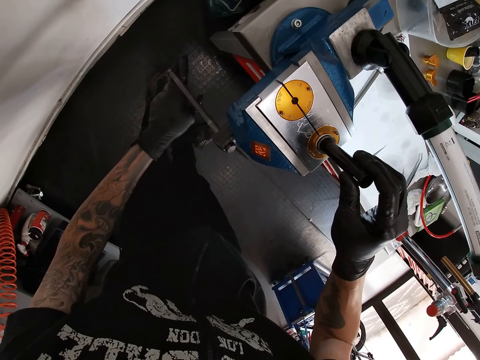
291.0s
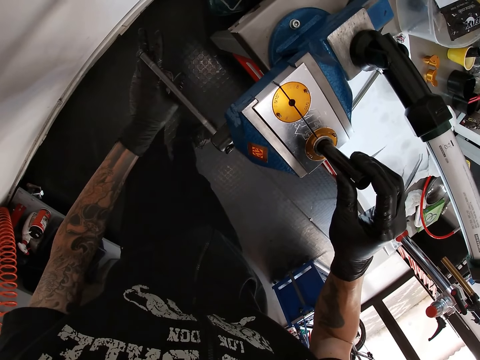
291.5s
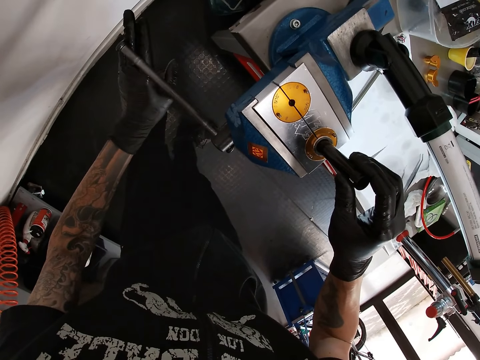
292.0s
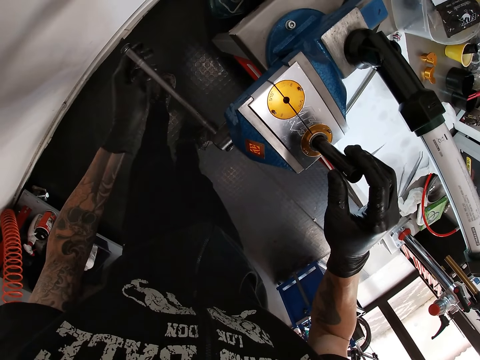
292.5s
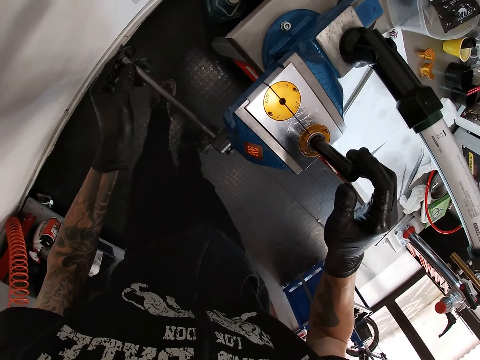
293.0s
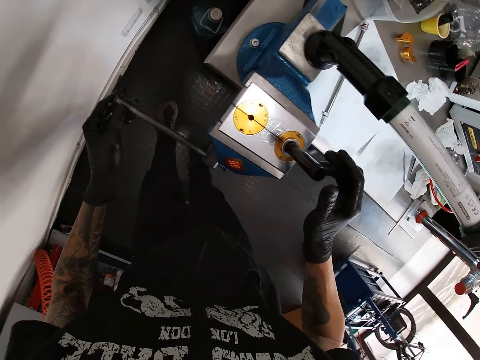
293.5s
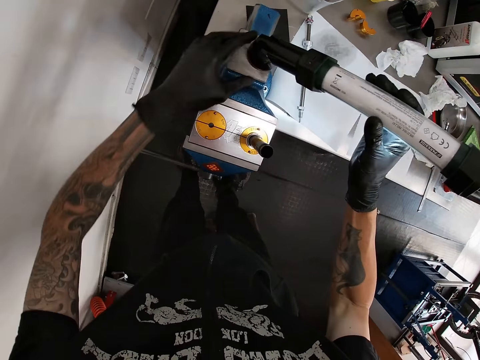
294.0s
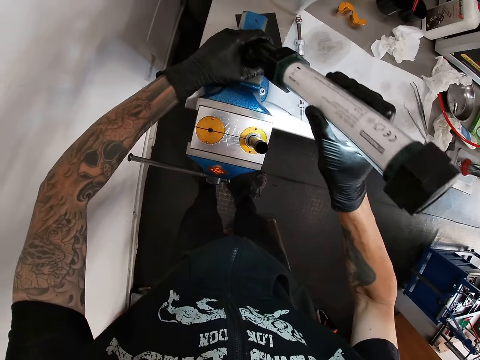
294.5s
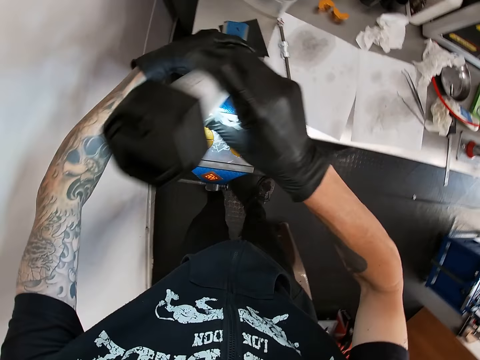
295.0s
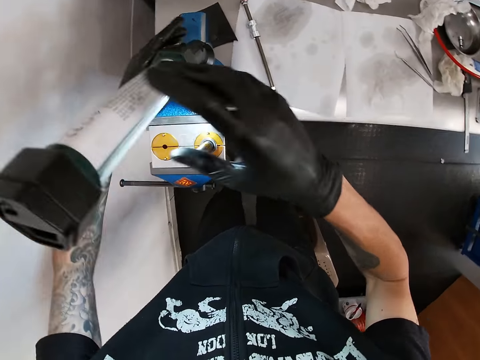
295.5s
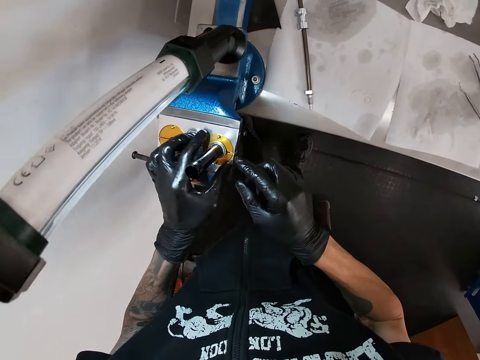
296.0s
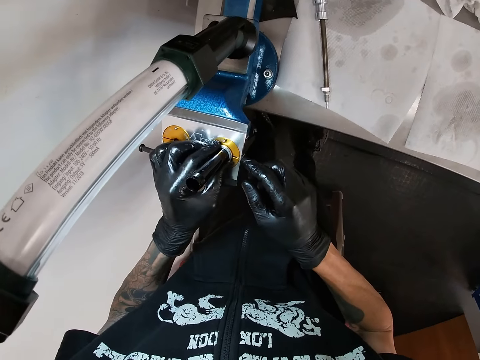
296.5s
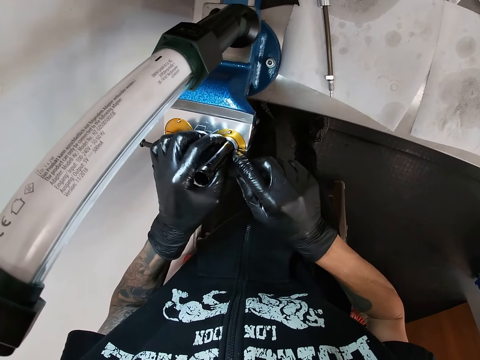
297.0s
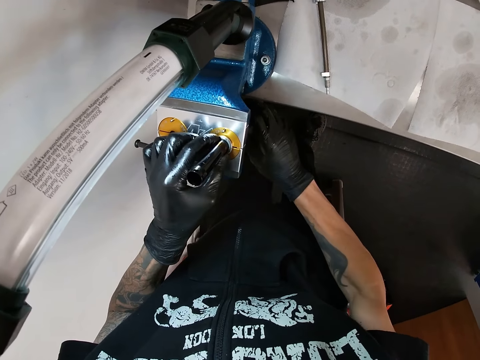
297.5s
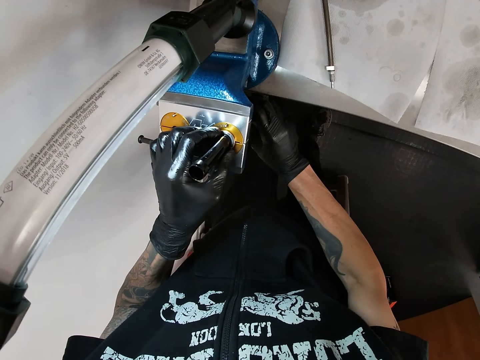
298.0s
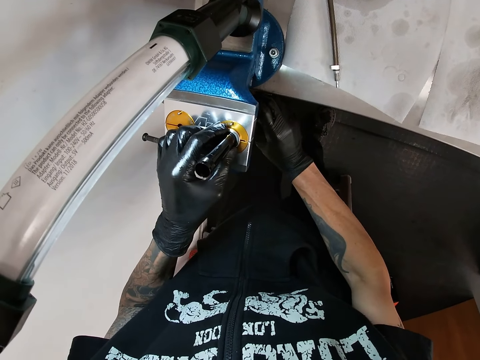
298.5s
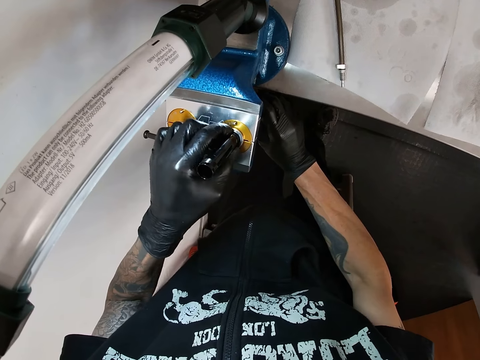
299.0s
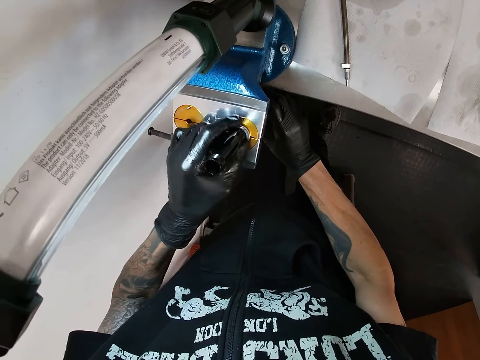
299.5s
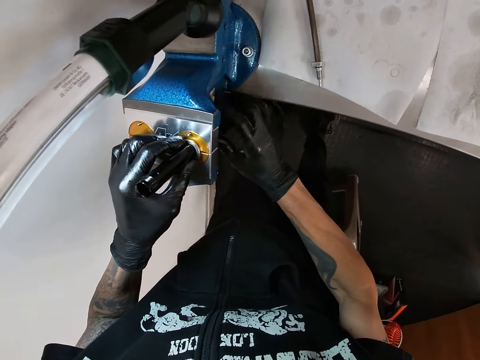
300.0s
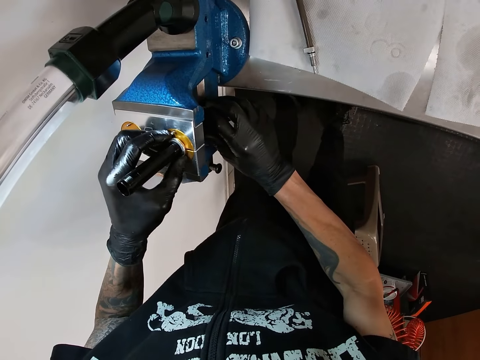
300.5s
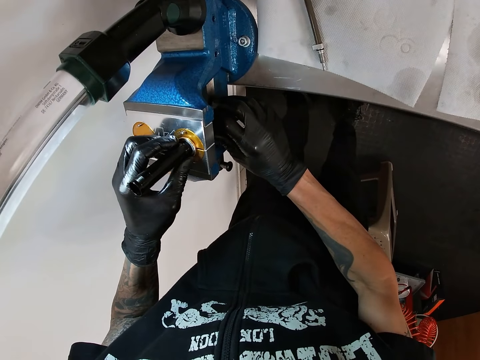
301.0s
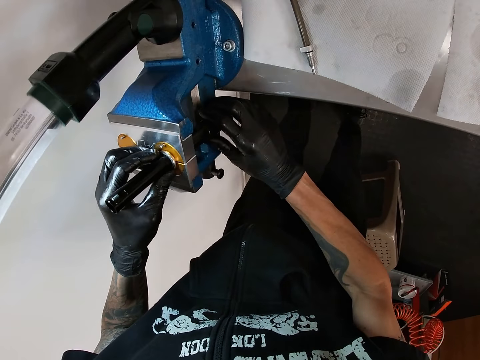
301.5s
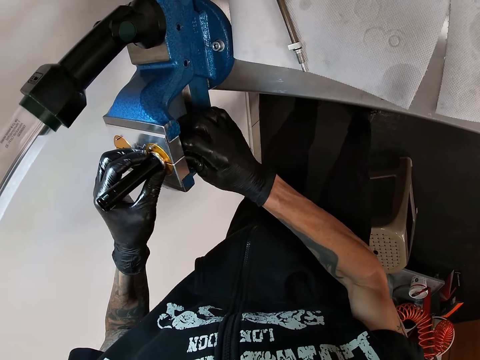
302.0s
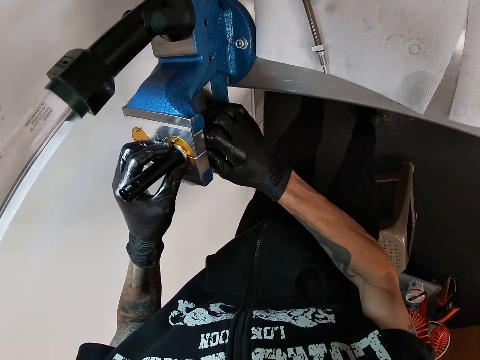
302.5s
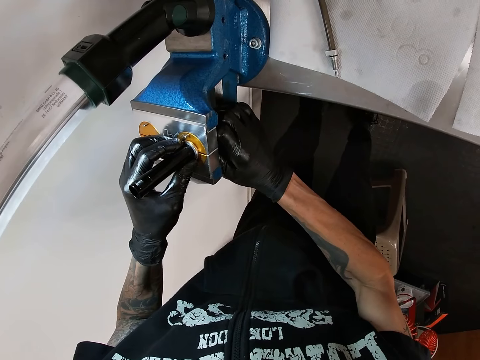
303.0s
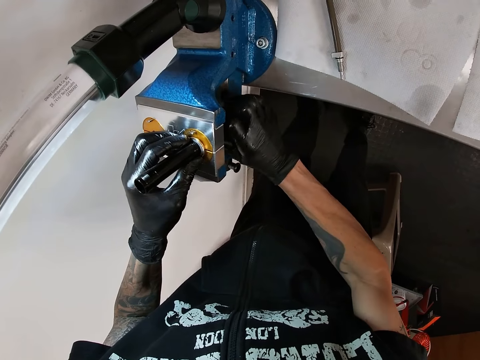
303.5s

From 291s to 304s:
The camera wearer turns a fluorescent lamp on the bench vice with his hands. He fits the round steel tube into the bench vice with his hands.

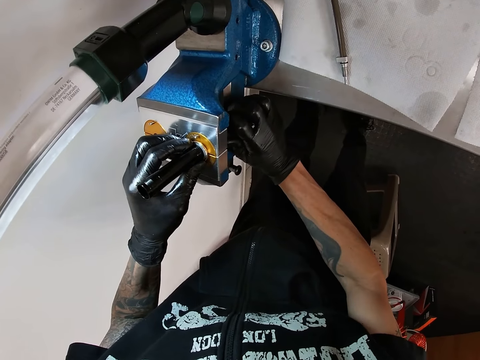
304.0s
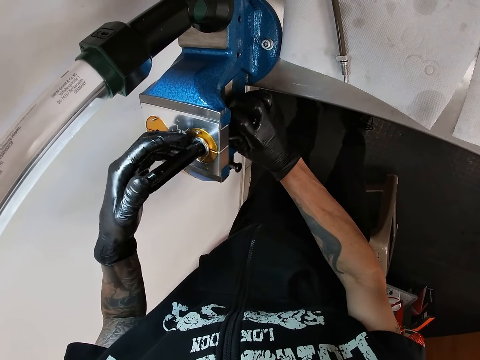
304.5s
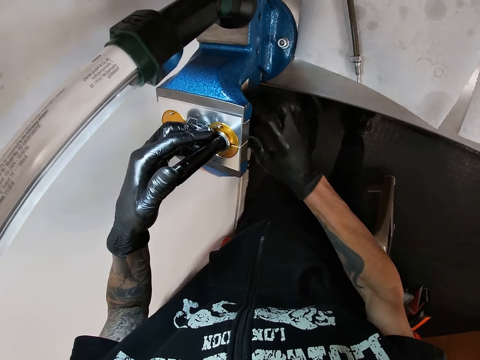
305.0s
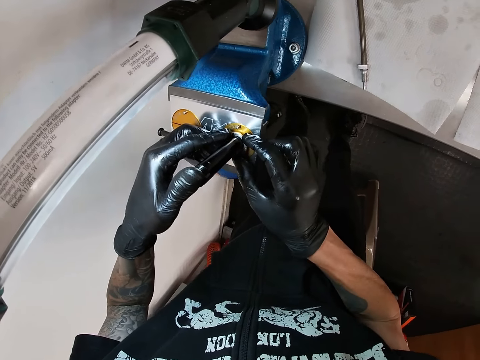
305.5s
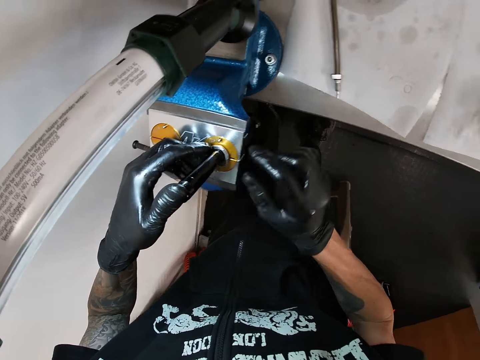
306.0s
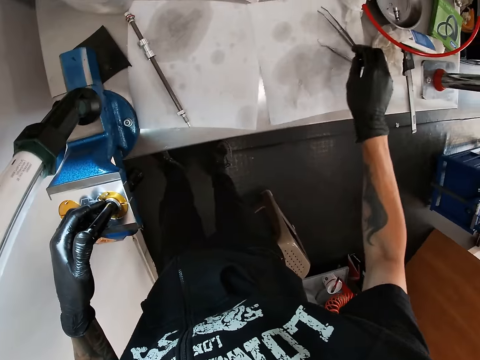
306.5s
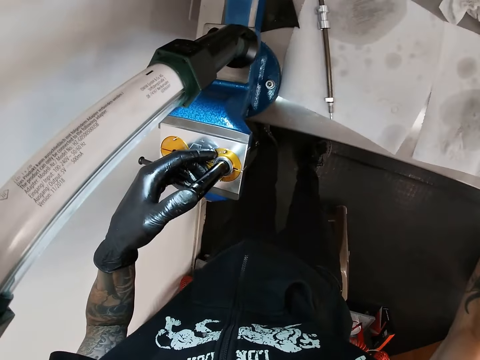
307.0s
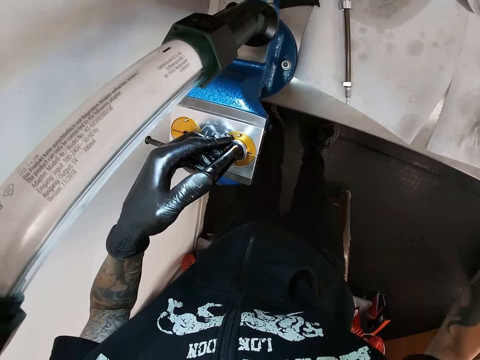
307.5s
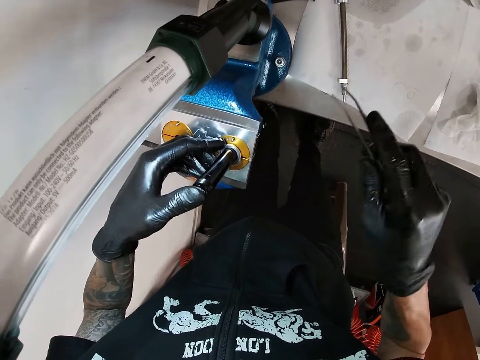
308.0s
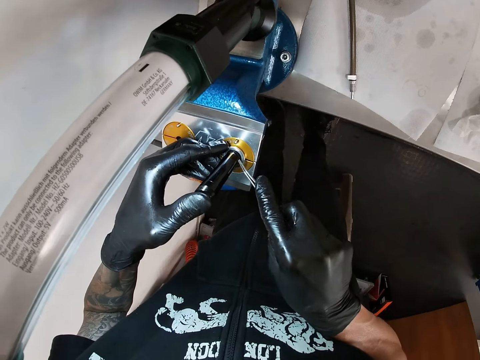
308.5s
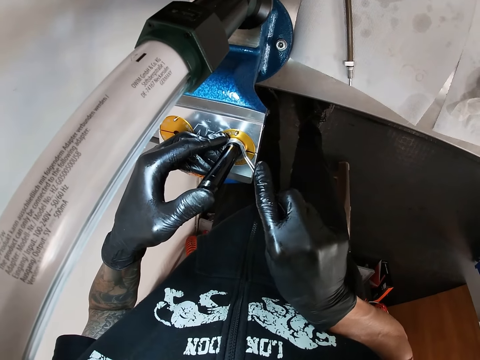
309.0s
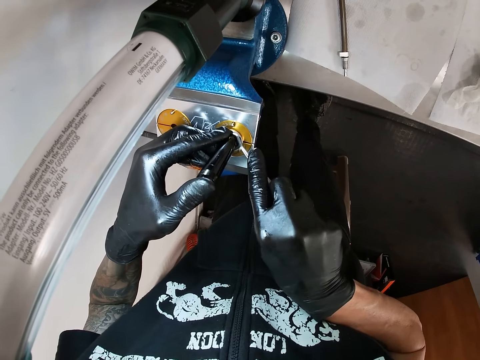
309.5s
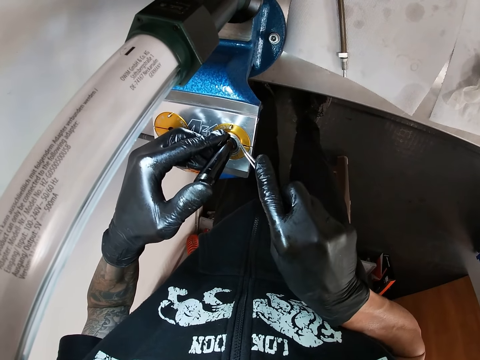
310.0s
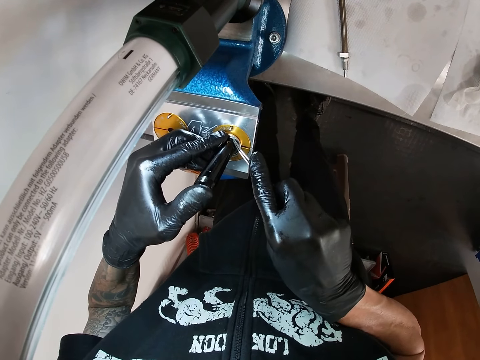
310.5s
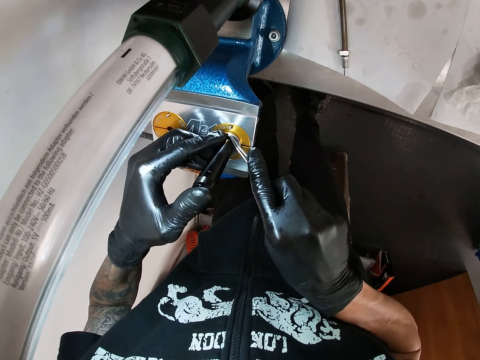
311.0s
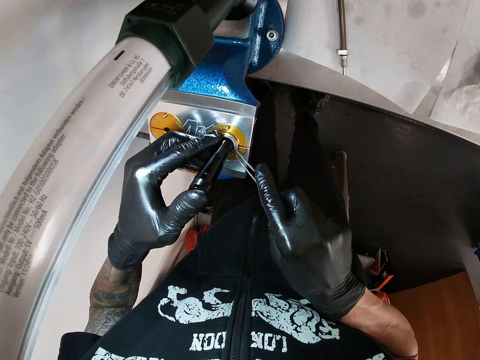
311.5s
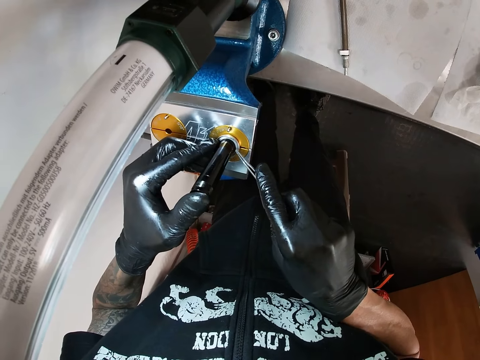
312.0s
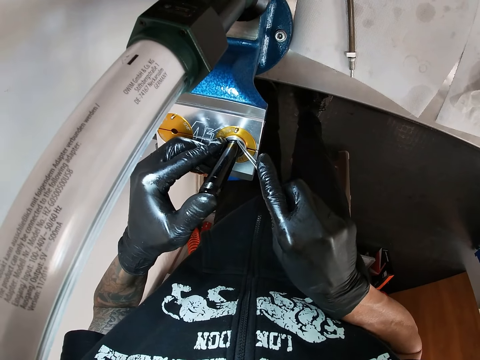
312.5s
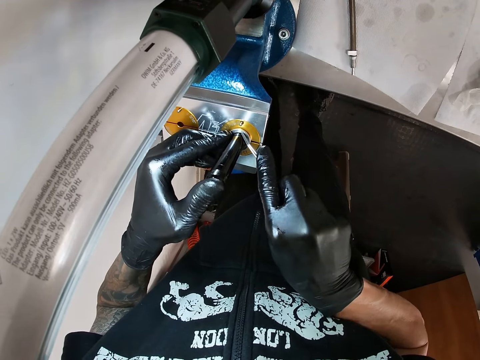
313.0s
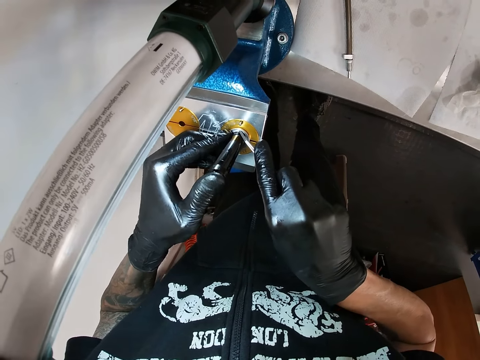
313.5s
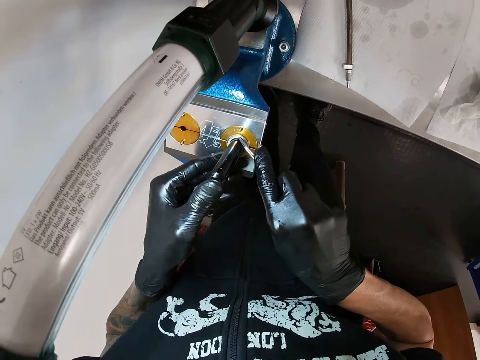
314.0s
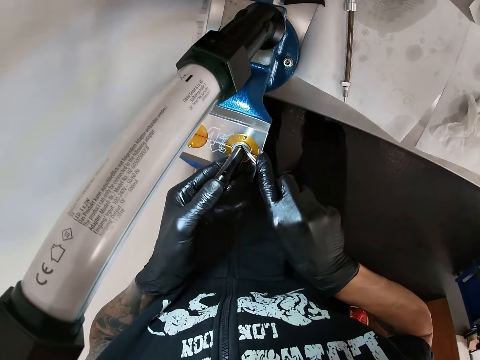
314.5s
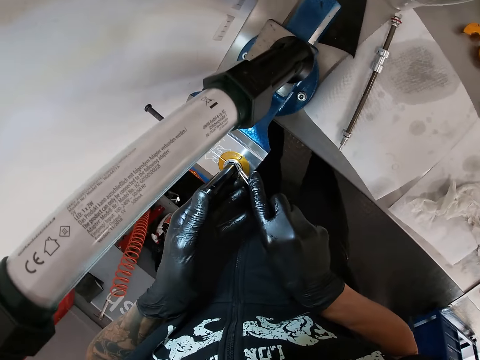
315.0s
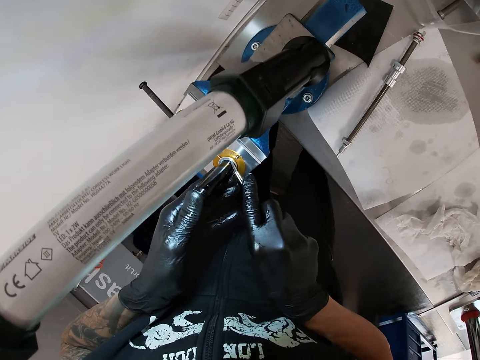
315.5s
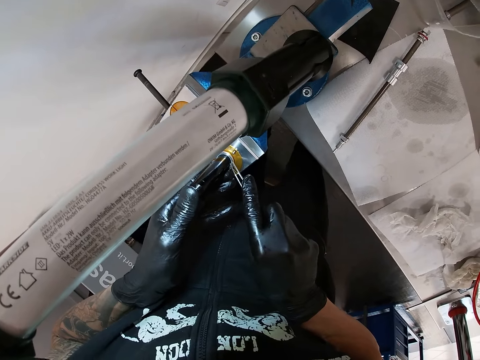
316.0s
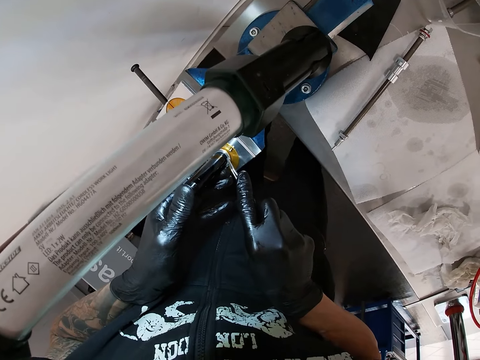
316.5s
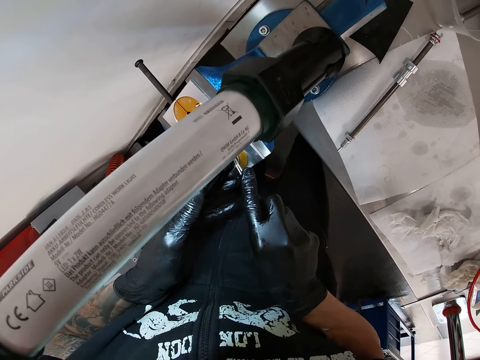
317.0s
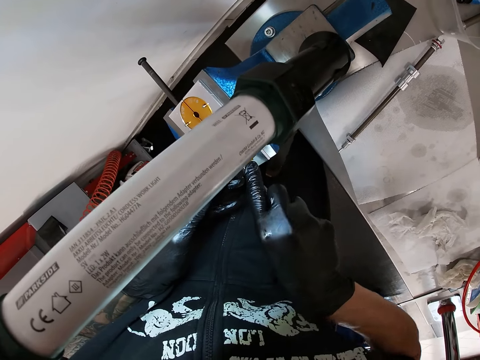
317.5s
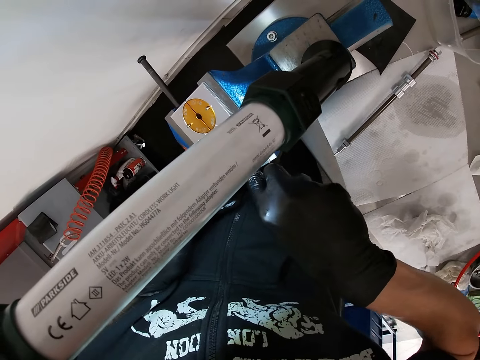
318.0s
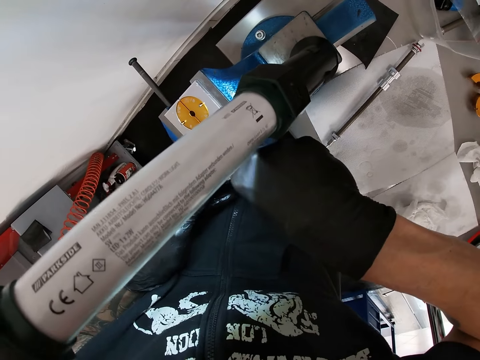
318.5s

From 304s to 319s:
The camera wearer picks up a pair of tweezers from the table with his right hand. He fixes the round steel tube with the pair of tweezers. He arranges the metals.
